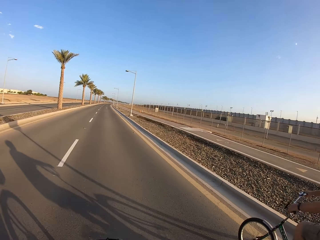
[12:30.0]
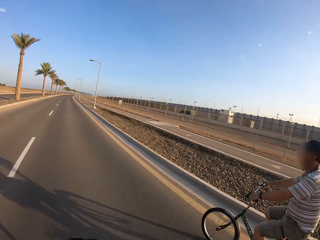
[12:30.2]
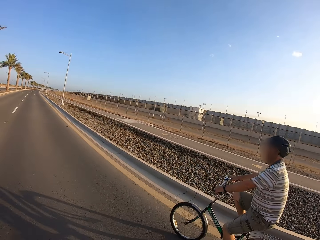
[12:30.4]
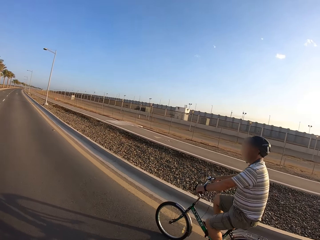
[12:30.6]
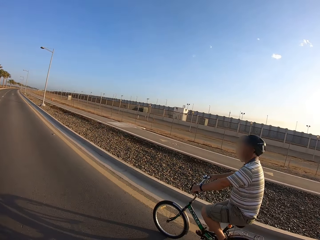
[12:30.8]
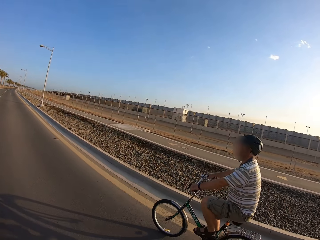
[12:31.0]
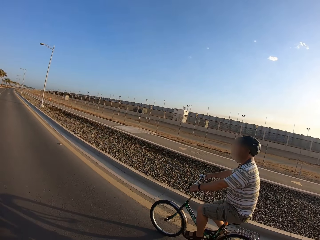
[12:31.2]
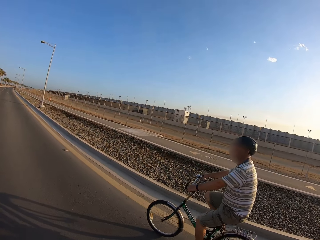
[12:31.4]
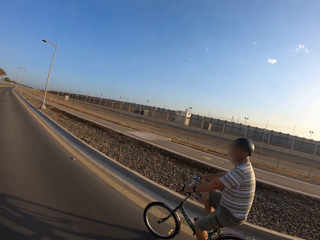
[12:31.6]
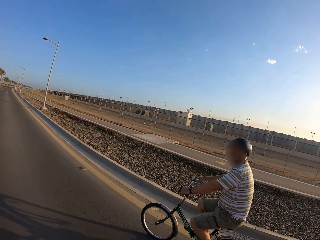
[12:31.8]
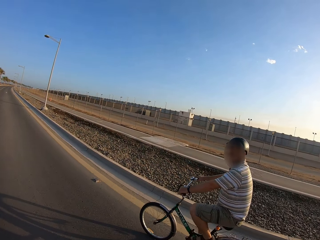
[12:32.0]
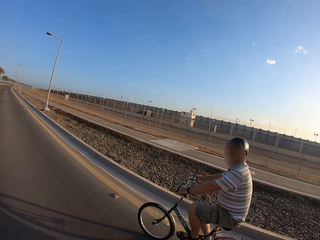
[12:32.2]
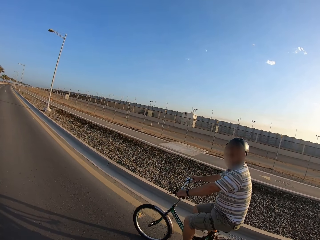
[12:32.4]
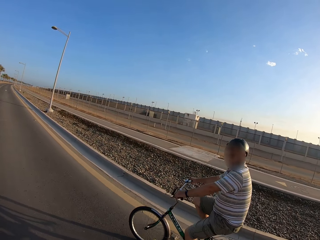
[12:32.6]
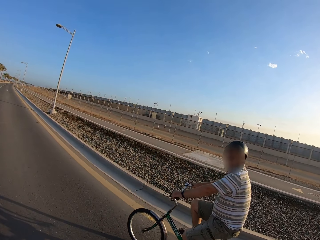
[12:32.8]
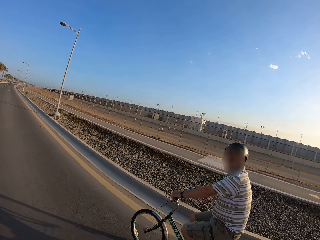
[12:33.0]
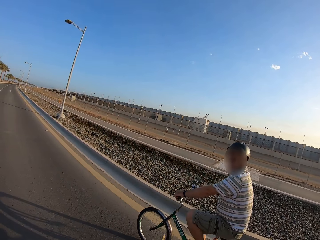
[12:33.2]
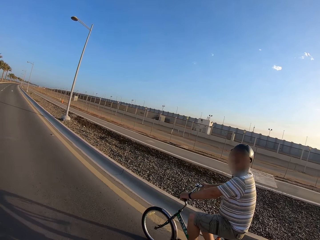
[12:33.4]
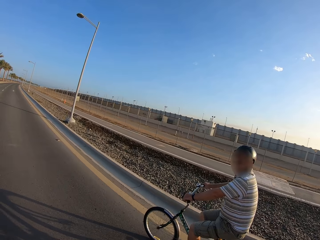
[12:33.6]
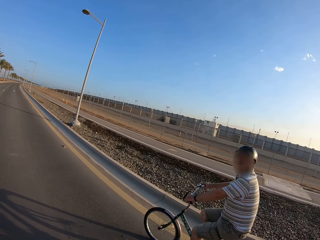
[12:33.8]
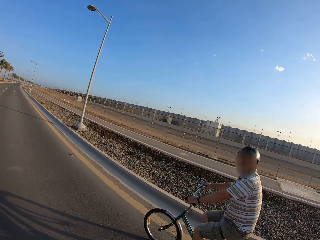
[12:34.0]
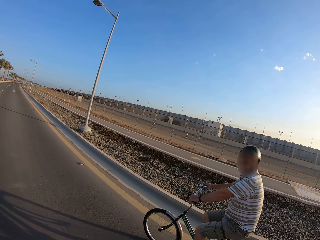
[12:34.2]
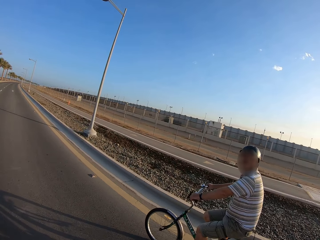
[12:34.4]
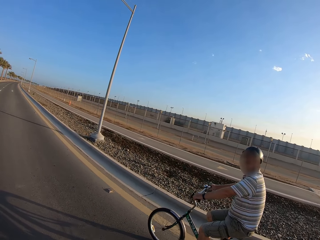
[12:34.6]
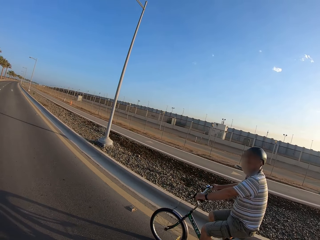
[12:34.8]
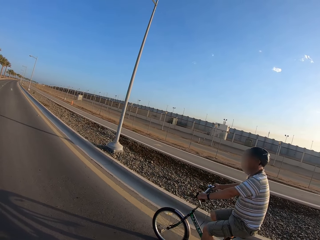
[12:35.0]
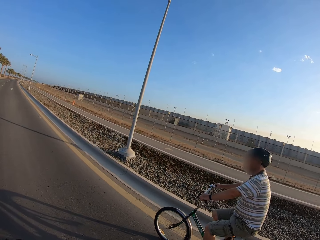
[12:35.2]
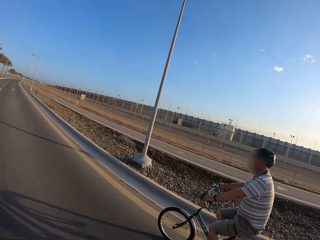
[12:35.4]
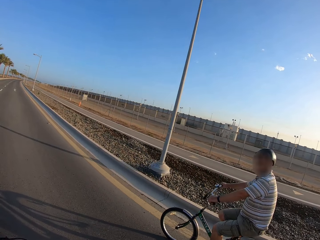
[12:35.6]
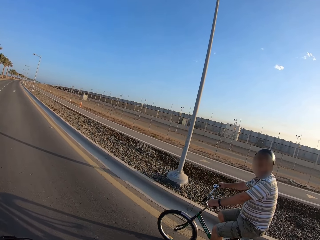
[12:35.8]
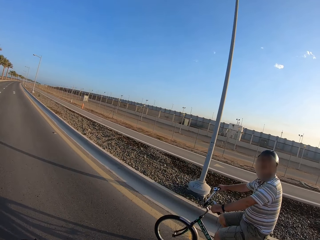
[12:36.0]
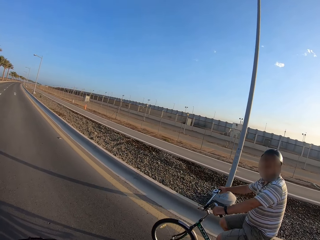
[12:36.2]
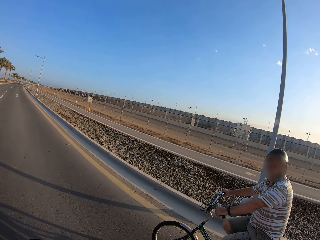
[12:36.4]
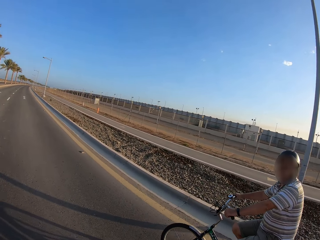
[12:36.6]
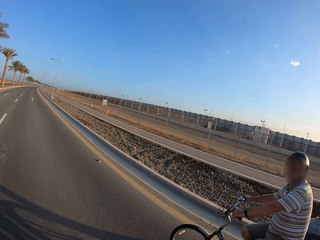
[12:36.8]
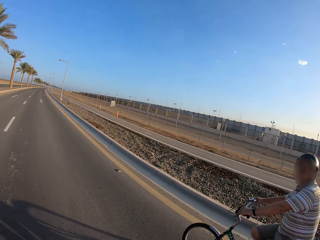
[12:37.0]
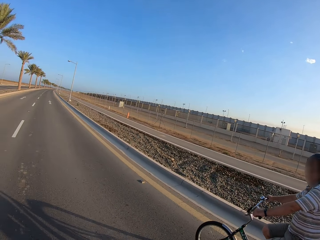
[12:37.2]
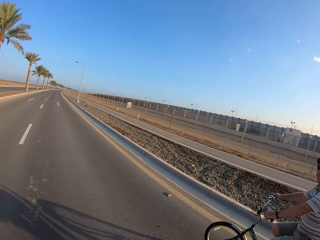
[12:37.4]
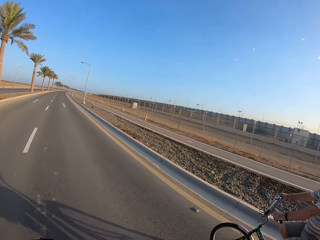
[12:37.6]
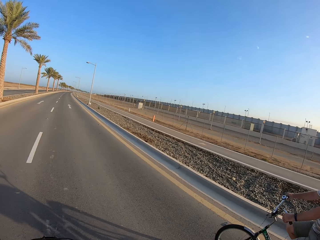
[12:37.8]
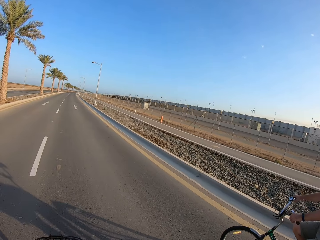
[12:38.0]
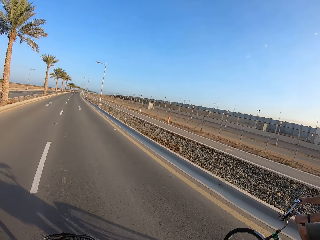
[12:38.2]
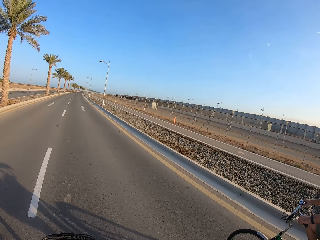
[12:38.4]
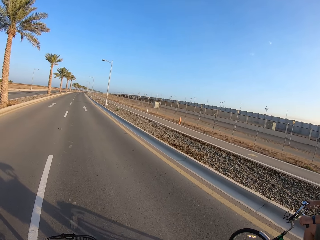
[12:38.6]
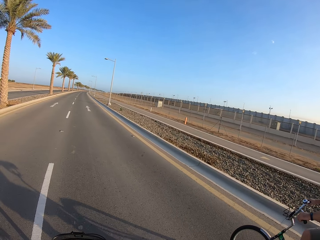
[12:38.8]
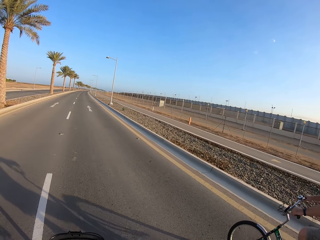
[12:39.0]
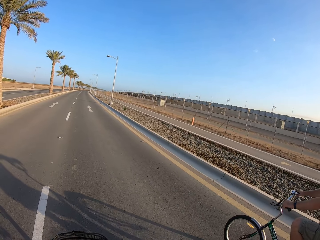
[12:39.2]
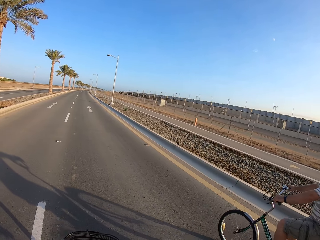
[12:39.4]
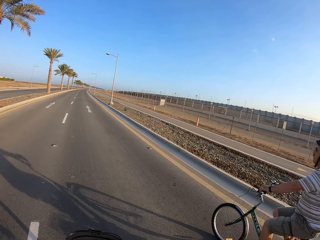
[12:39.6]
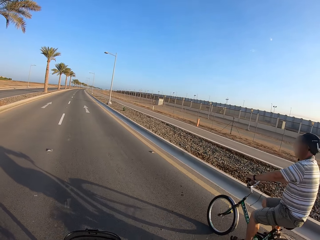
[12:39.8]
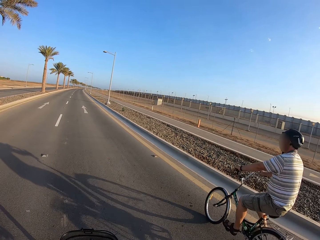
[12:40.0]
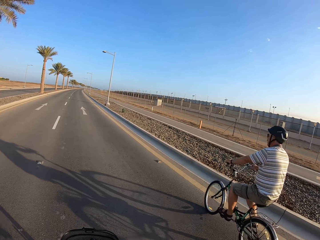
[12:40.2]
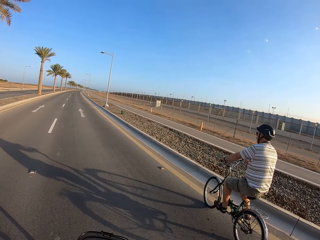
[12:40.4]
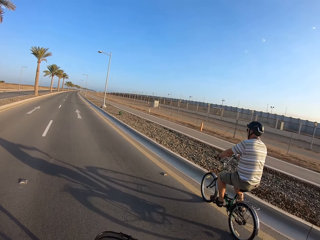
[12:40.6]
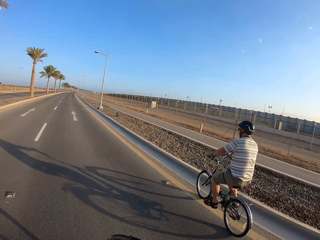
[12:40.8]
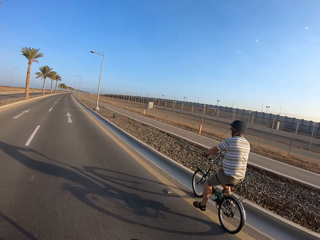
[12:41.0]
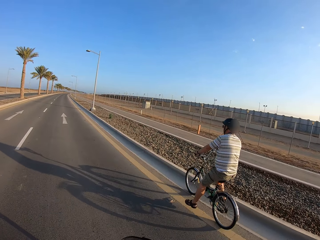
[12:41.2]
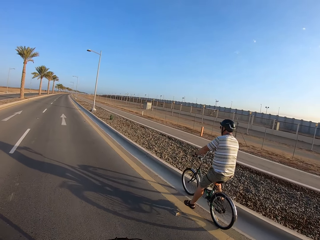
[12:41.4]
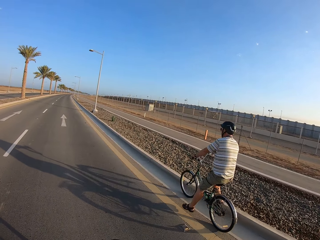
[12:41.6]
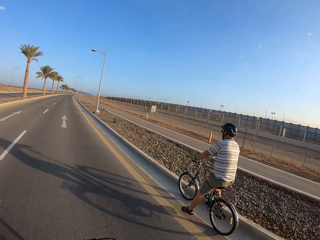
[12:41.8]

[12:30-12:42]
The camera wearer looks around. A man interacts with the camera wearer.

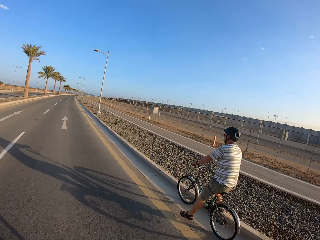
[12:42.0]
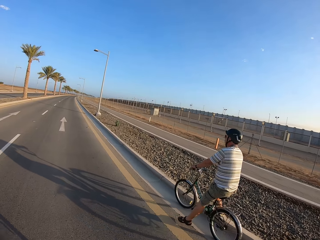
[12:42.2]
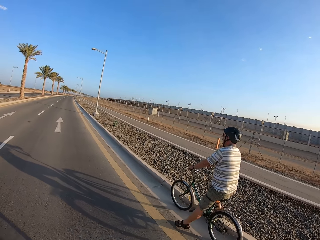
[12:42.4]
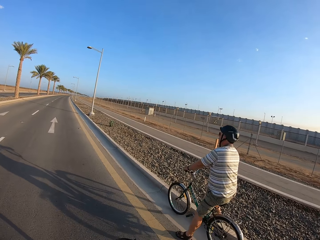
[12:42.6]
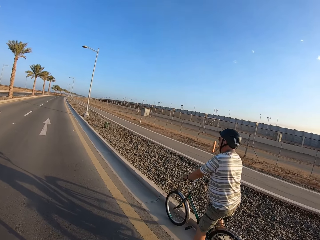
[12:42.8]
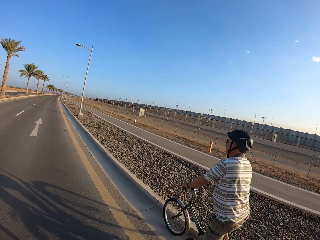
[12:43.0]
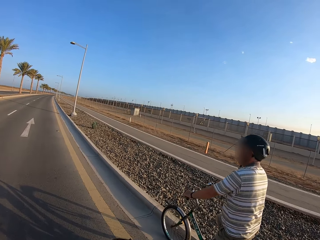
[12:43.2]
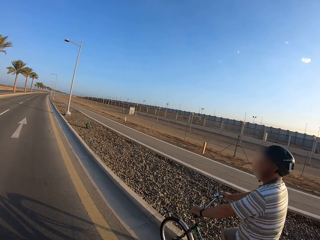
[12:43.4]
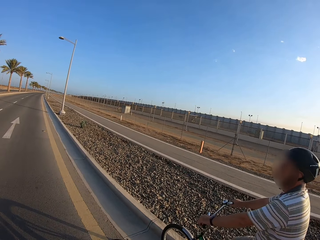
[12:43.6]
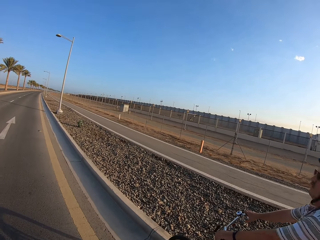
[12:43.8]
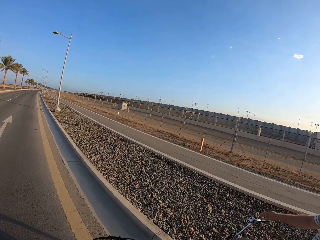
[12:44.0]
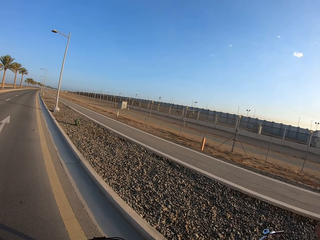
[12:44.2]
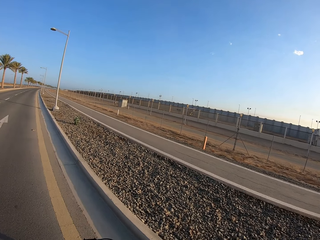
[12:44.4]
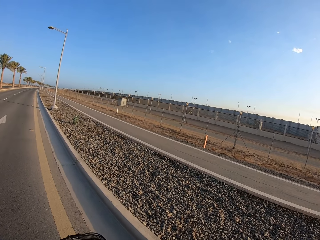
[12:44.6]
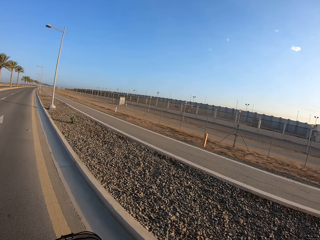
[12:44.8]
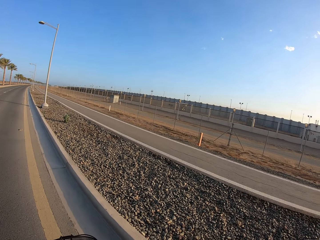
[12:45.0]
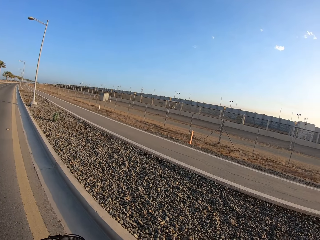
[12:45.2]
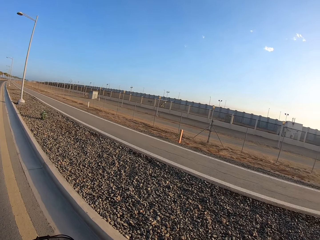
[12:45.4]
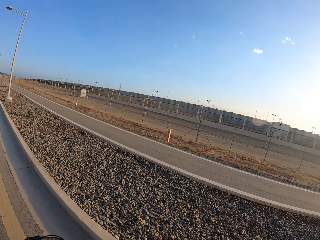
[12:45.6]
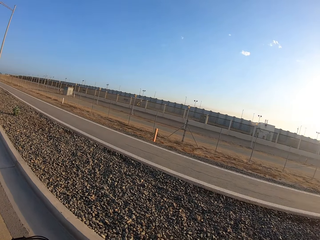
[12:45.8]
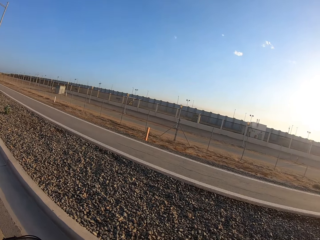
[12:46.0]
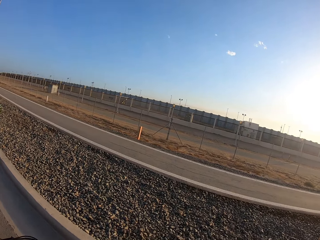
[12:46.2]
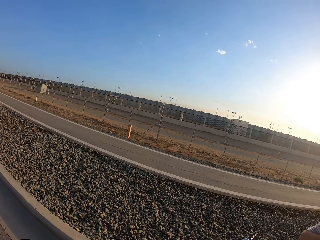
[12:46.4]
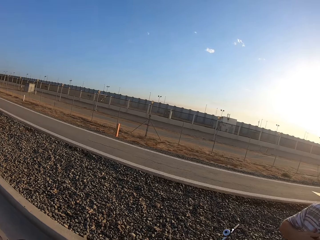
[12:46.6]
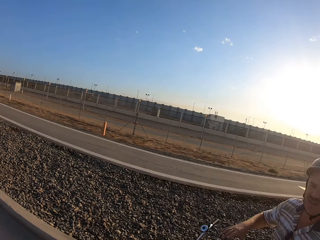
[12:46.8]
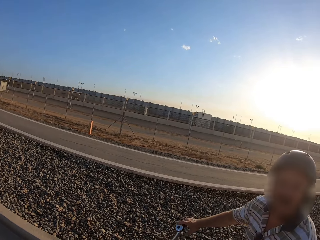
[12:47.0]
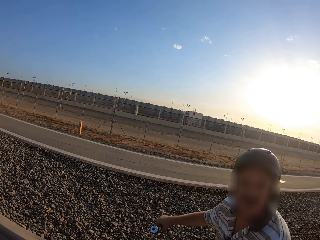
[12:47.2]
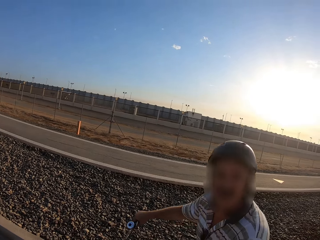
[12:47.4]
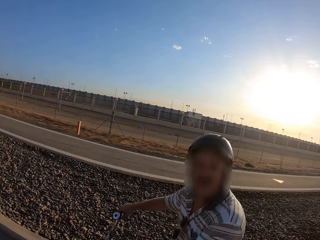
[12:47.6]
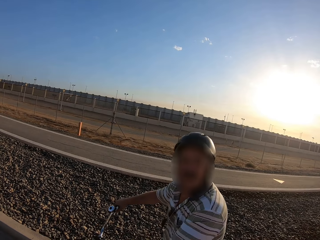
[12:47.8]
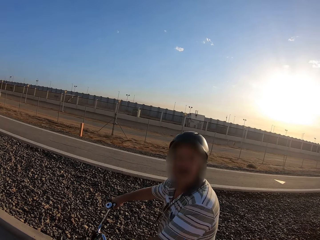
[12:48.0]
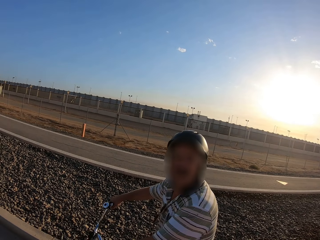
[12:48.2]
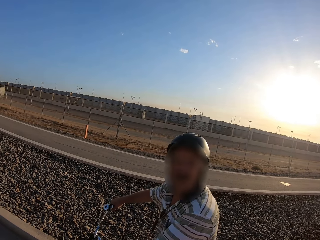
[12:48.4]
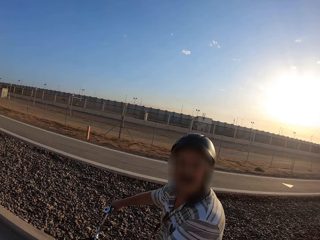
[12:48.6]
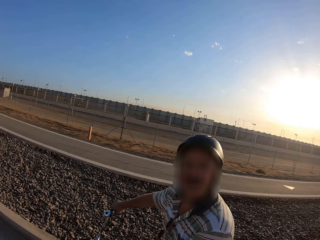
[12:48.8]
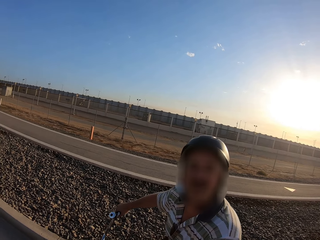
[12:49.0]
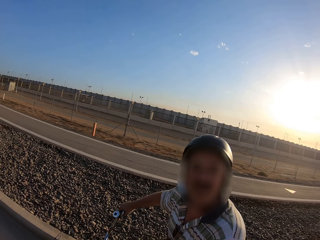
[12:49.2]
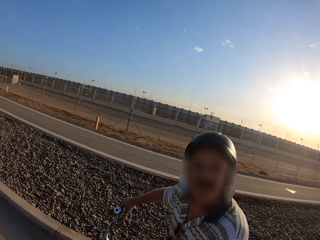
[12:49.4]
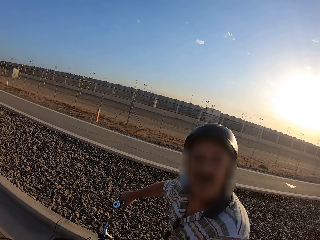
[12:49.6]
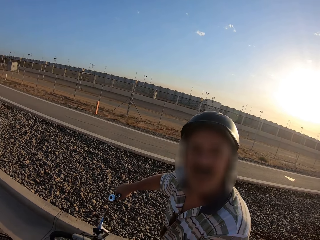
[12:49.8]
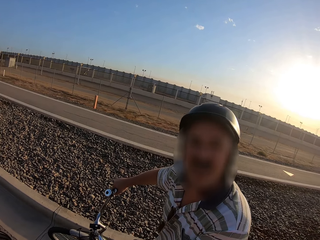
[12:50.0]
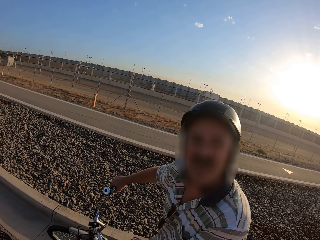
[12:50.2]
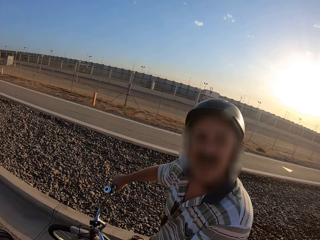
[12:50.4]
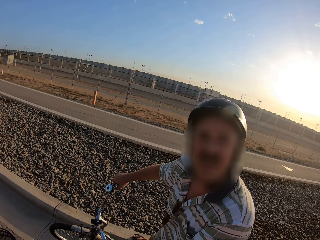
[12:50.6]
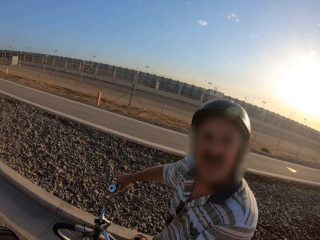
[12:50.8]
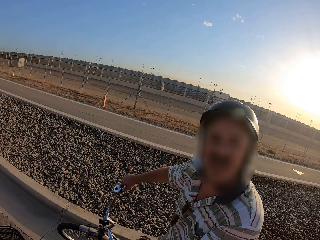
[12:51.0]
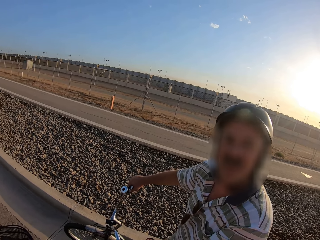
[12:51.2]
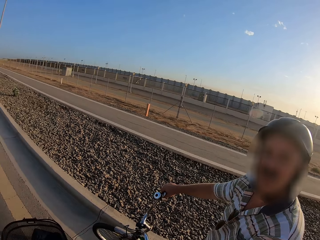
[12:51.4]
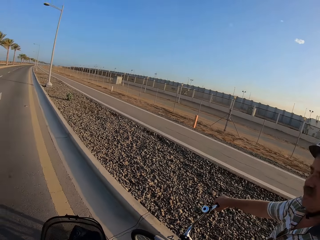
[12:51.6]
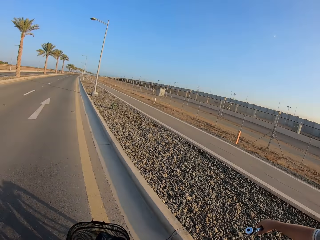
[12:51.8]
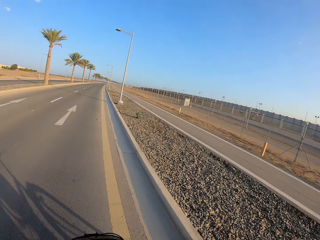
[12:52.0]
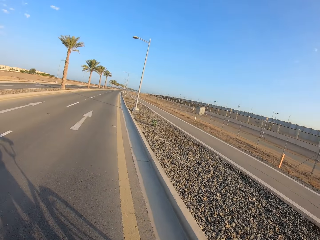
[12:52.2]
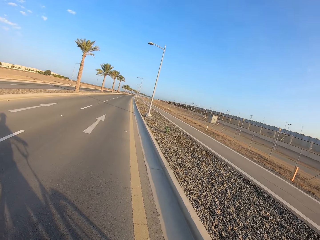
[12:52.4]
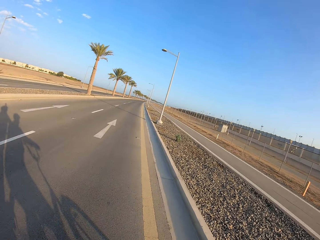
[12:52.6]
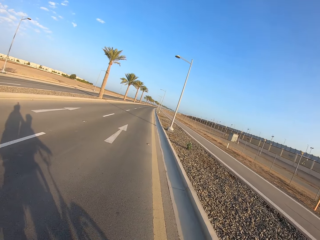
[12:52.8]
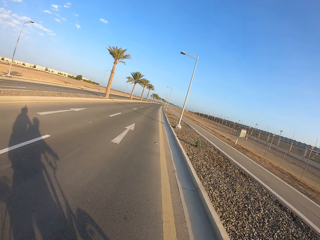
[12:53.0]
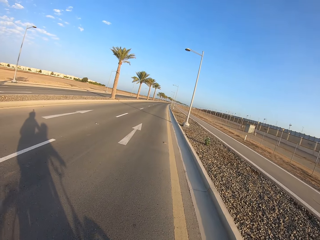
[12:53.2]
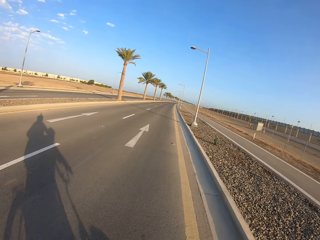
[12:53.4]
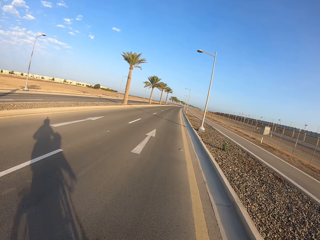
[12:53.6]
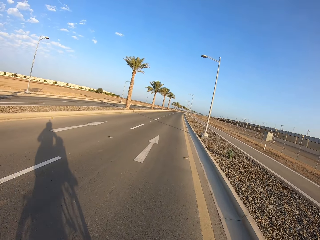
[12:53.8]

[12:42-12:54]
The camera wearer pauses for a moment.
